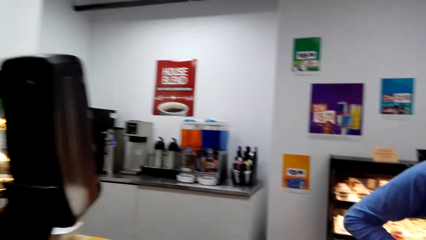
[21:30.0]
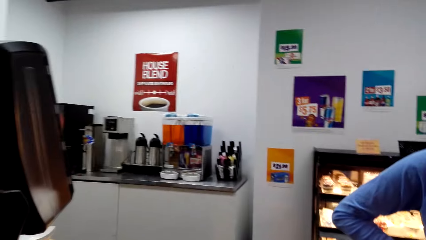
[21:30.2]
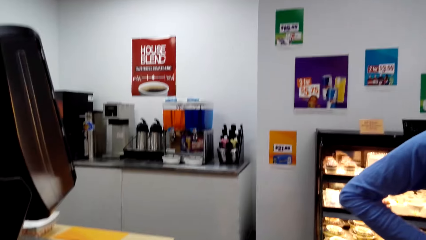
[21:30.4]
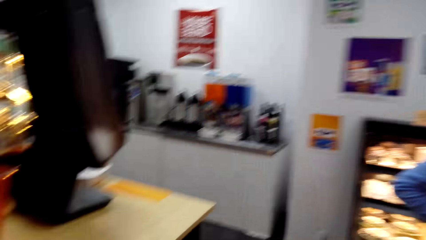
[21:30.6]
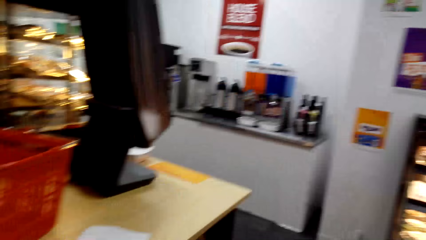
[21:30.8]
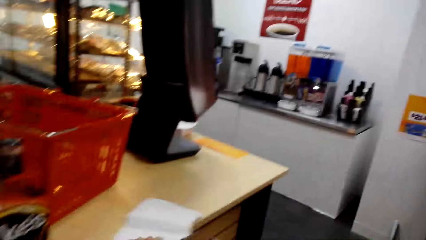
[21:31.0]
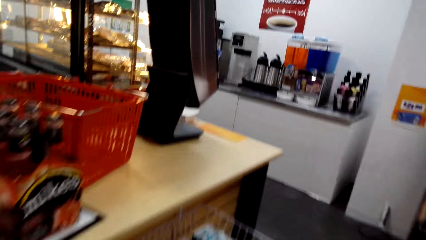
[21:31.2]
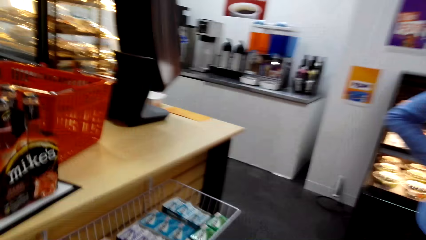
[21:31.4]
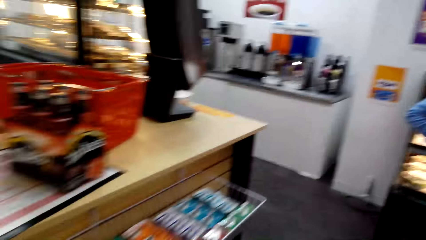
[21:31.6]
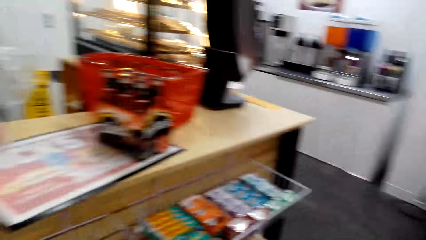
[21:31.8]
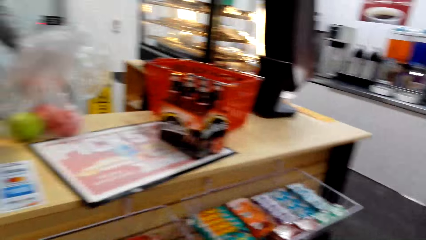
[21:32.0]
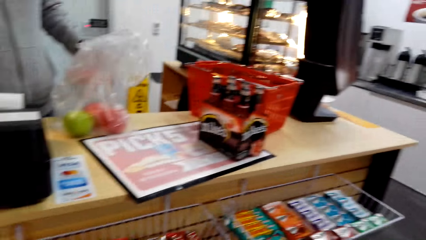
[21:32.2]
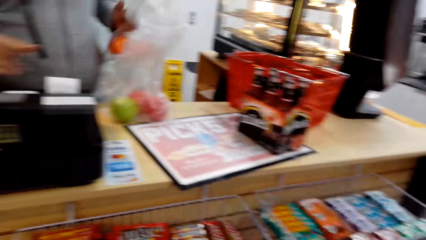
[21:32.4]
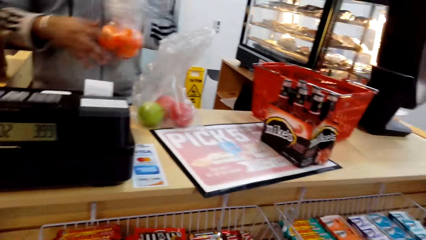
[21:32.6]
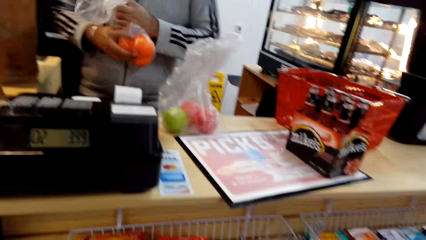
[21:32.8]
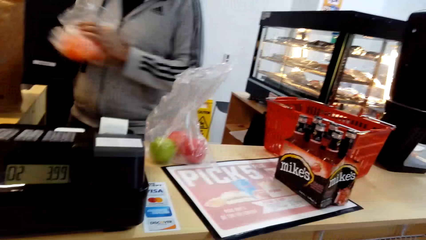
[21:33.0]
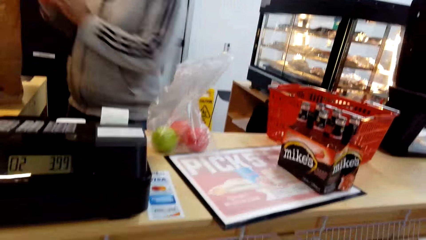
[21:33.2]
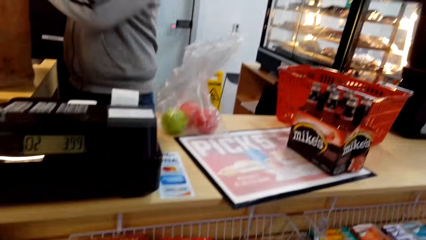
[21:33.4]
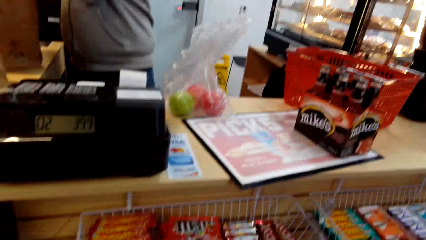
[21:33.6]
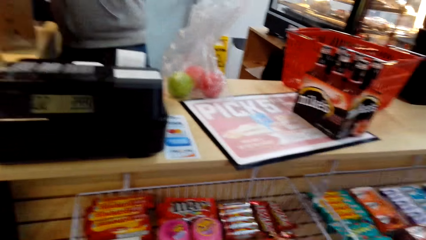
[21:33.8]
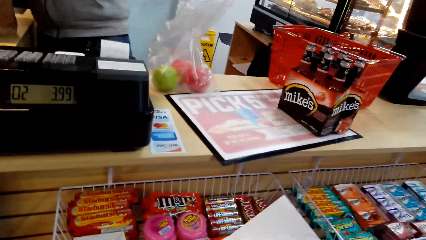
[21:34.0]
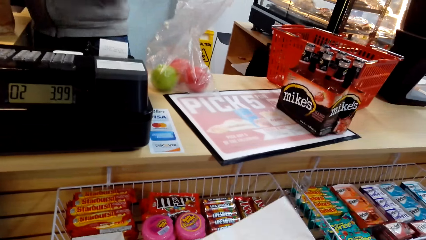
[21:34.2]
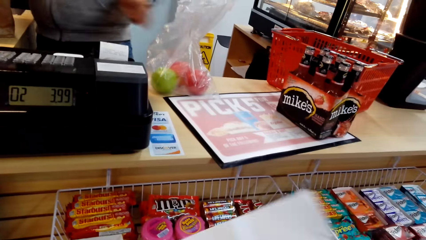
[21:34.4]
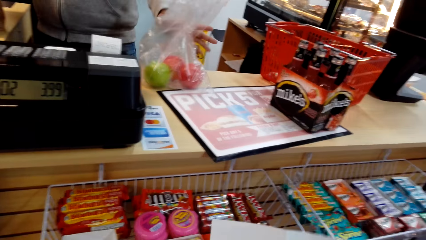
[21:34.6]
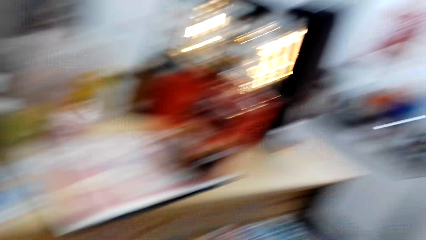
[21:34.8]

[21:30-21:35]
The person puts the items in the grocery bag.

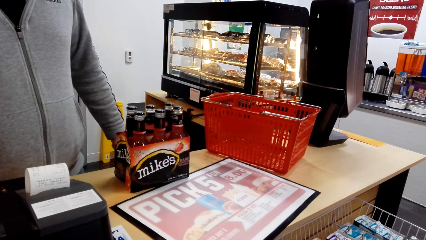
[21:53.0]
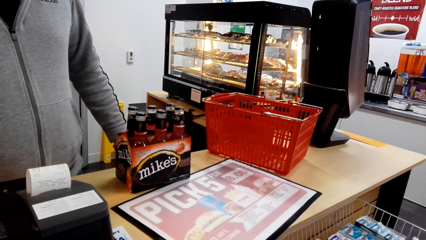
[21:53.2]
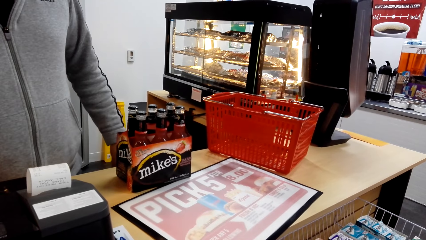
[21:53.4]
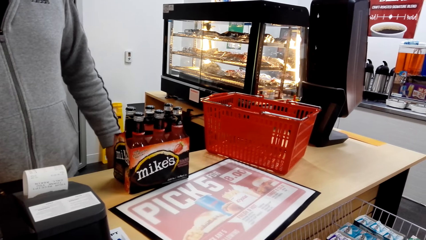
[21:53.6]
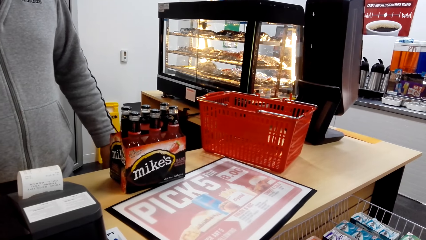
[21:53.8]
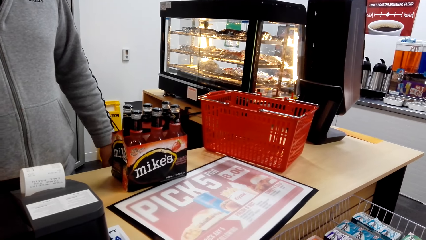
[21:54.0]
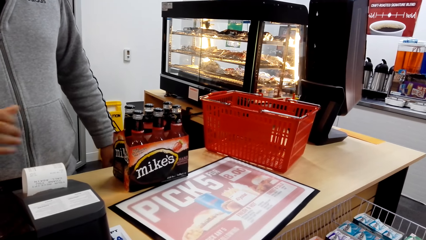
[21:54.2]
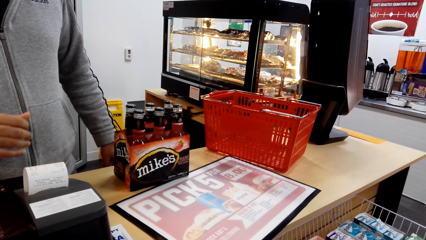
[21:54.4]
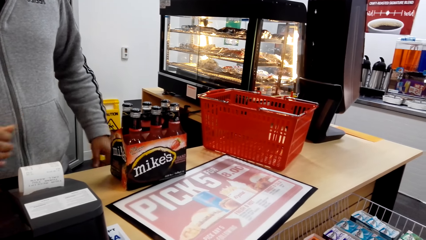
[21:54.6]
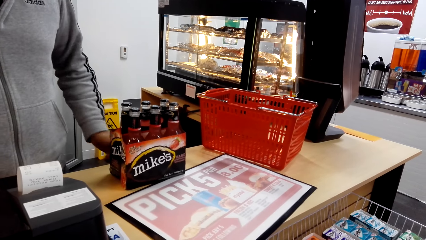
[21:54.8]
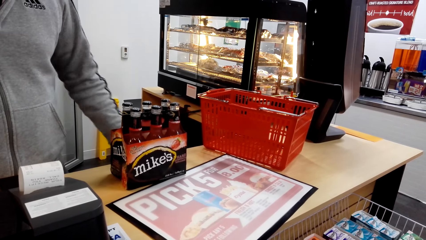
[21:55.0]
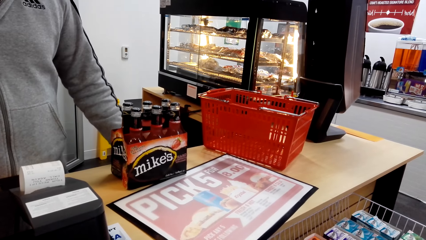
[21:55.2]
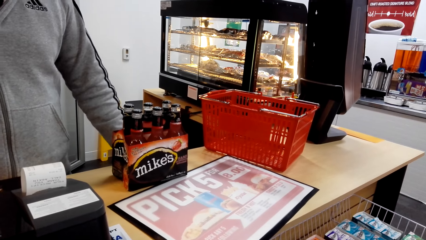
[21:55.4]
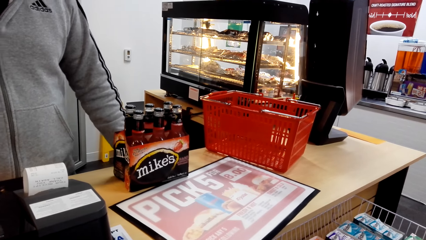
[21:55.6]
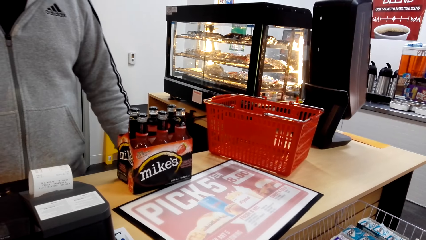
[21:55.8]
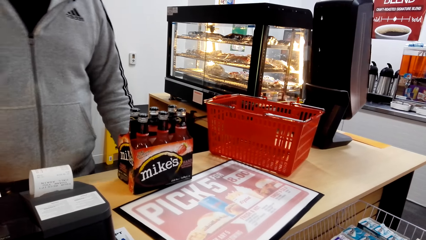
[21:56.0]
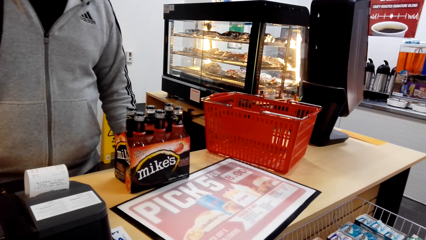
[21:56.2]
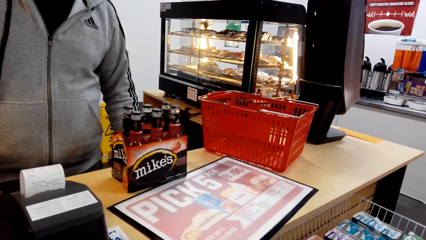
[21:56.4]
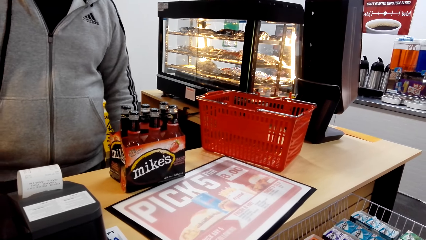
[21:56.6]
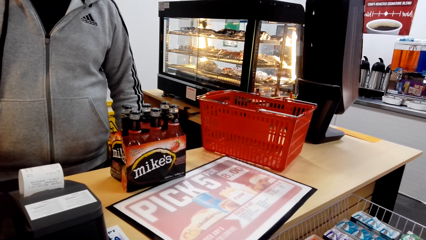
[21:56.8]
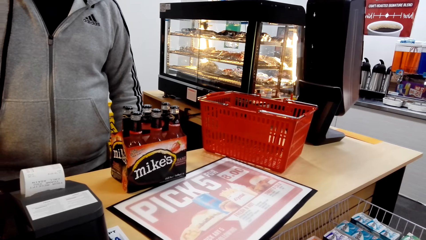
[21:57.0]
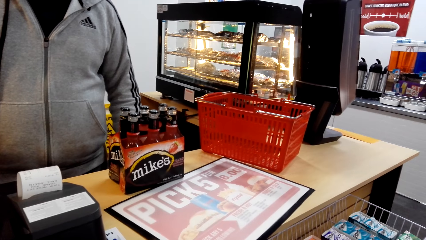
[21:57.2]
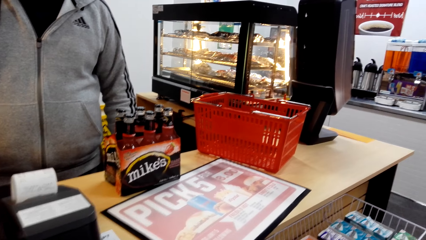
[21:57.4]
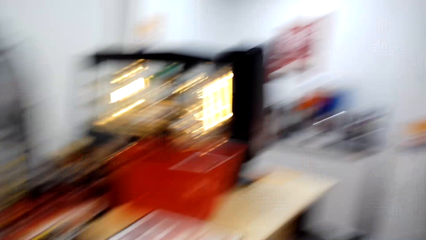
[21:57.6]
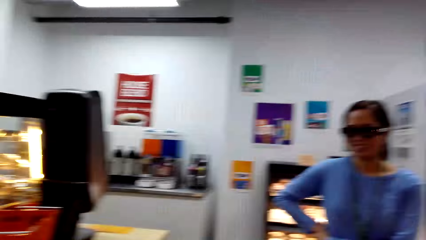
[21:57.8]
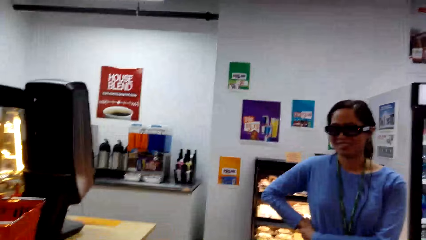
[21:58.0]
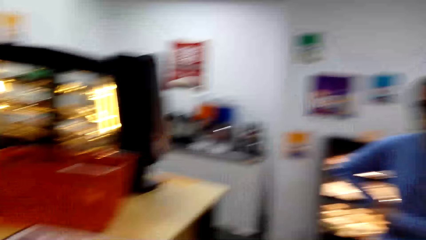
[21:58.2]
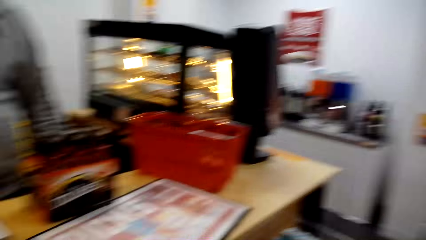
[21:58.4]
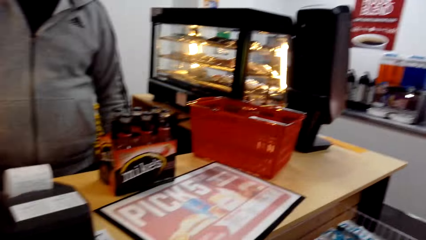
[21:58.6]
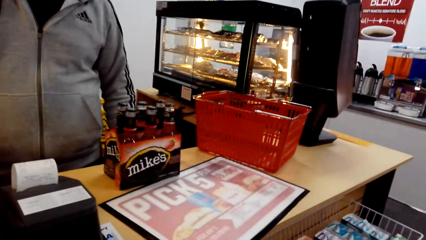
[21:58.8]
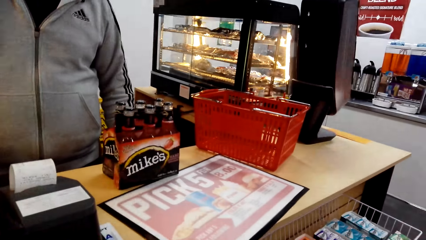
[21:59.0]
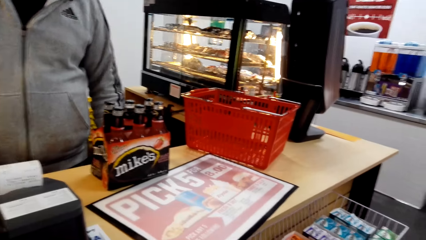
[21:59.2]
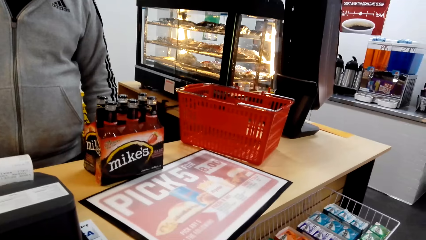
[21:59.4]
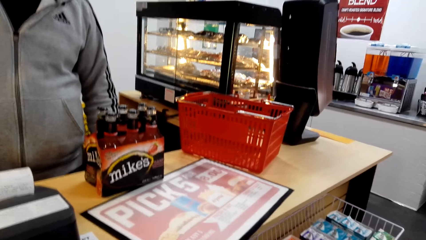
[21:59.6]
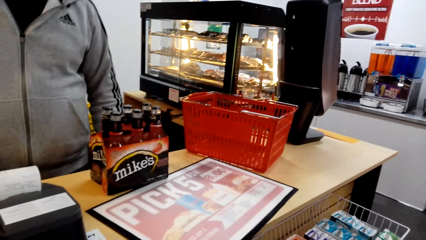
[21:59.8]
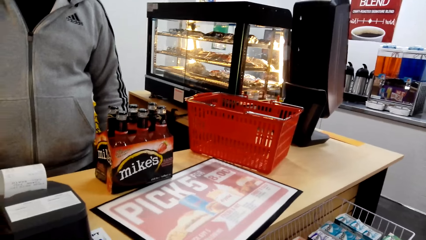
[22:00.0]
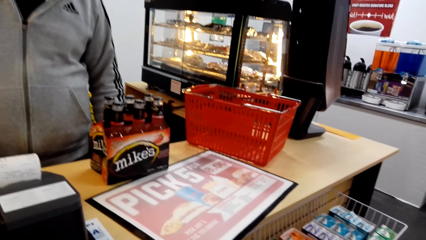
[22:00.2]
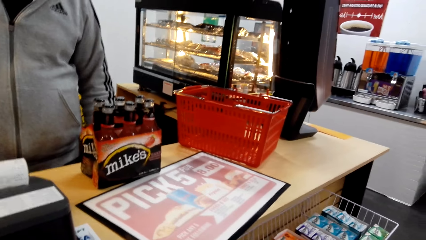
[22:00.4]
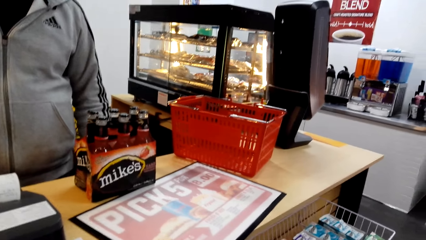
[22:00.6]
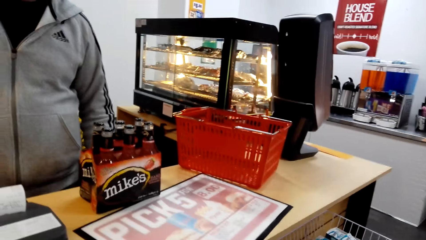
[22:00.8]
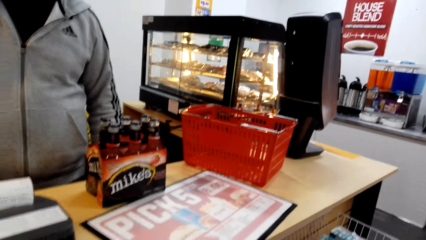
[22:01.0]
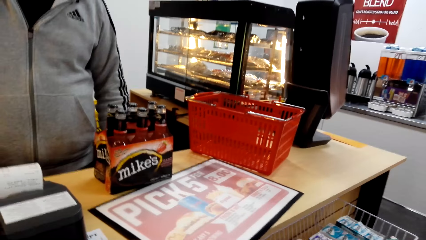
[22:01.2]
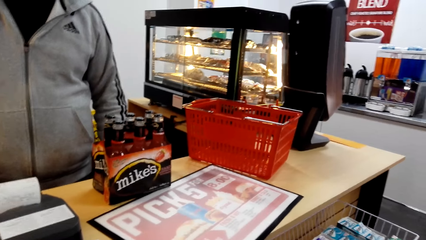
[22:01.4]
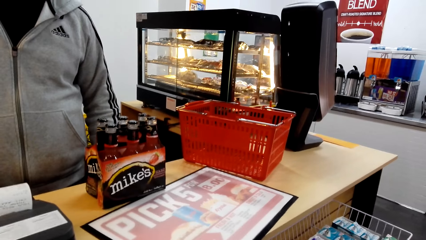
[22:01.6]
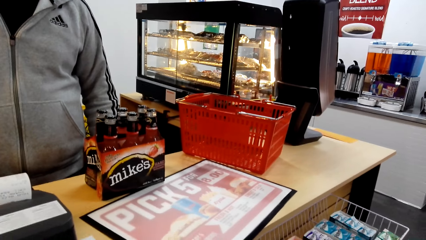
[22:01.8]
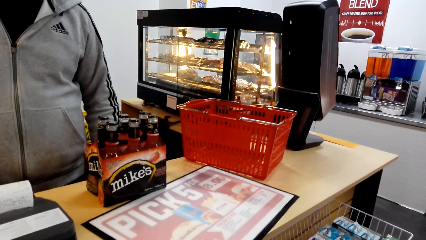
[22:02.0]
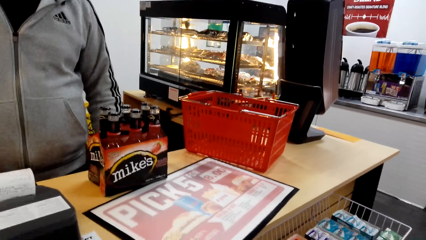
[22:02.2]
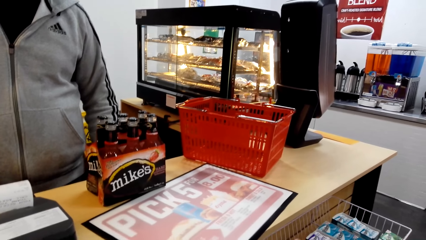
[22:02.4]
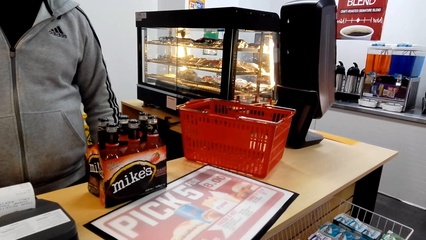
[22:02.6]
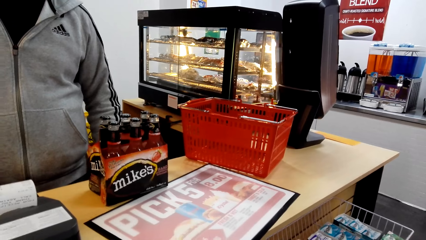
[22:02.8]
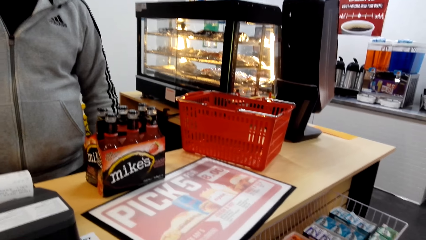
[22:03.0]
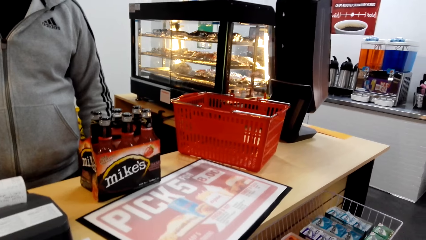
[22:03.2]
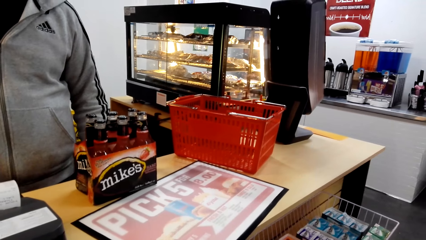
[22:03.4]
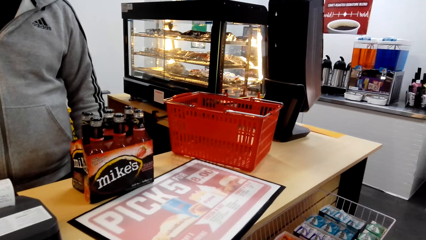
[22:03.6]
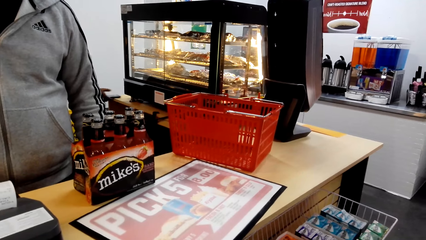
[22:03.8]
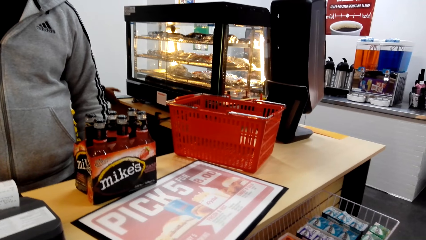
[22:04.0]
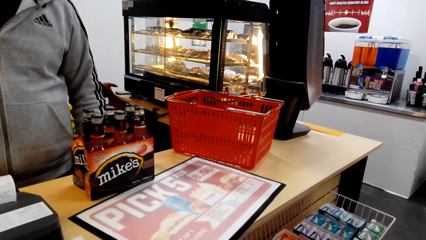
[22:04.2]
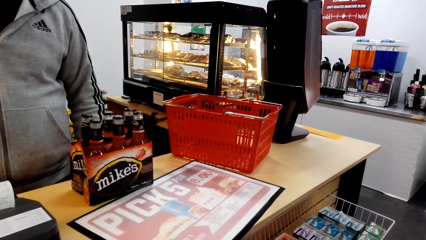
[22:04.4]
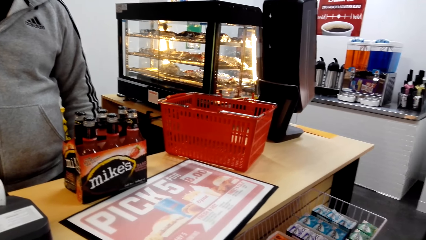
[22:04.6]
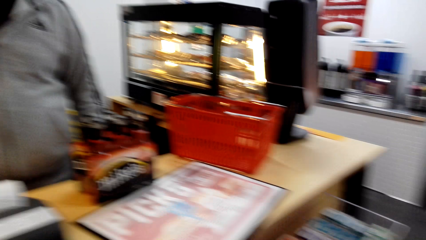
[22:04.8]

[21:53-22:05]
The person talks to the camera wearer and another person. The camera wearer converses with the man and the woman.
